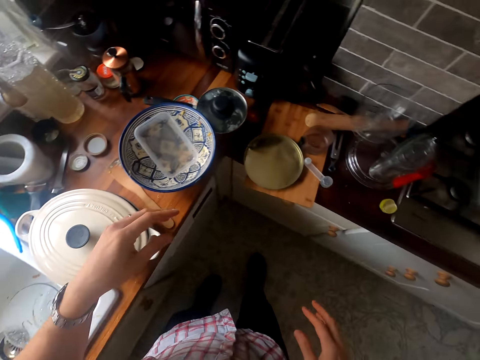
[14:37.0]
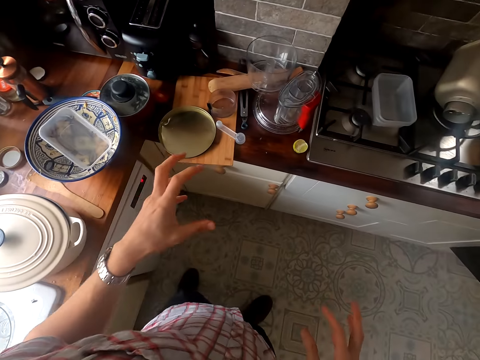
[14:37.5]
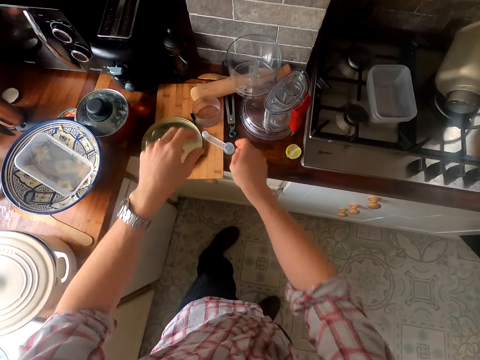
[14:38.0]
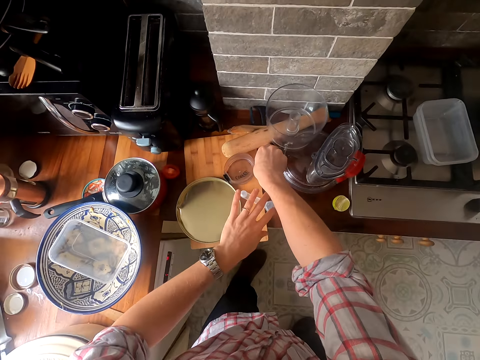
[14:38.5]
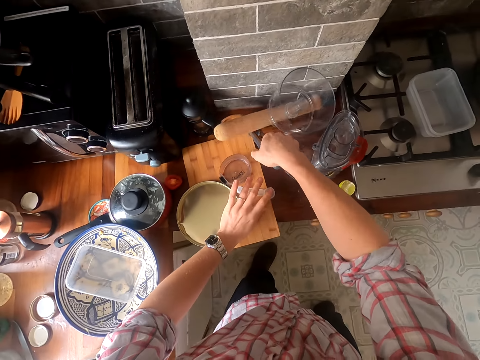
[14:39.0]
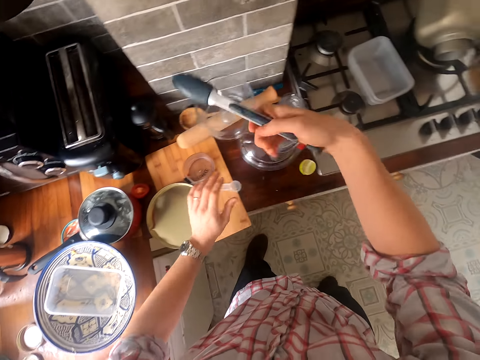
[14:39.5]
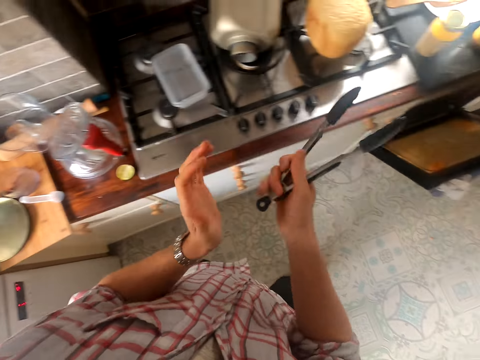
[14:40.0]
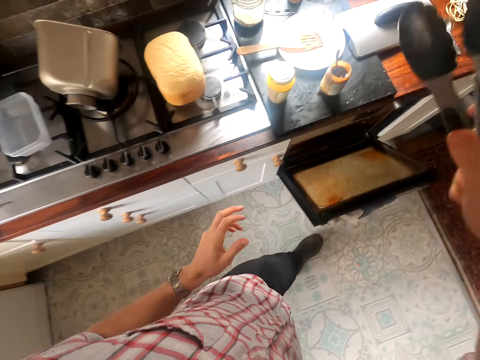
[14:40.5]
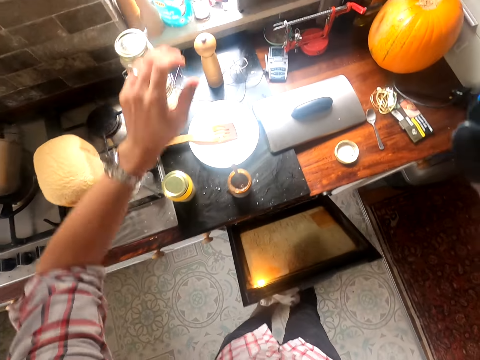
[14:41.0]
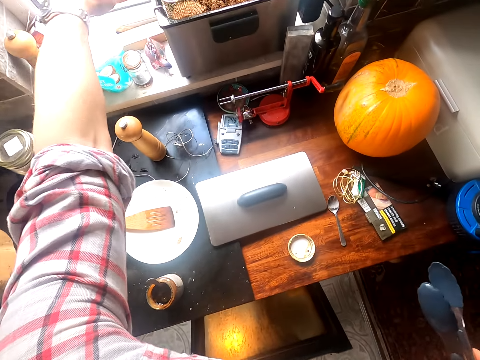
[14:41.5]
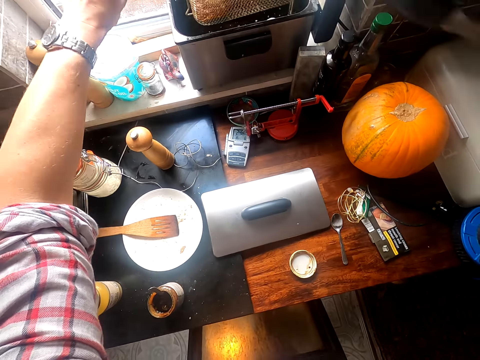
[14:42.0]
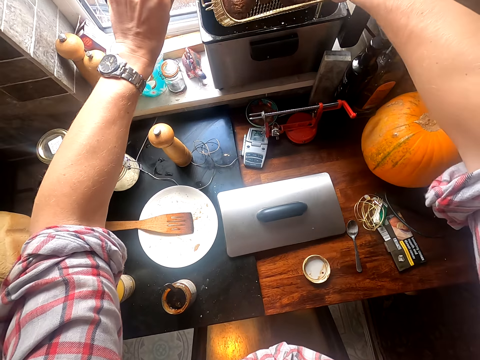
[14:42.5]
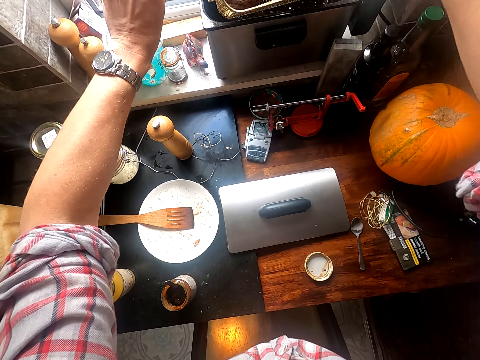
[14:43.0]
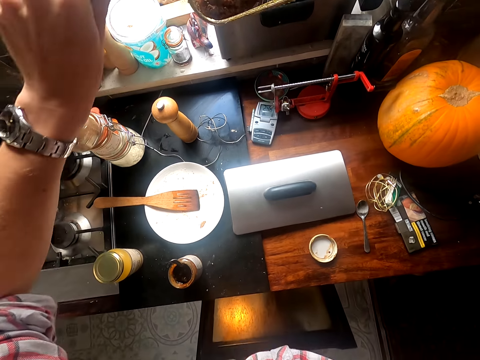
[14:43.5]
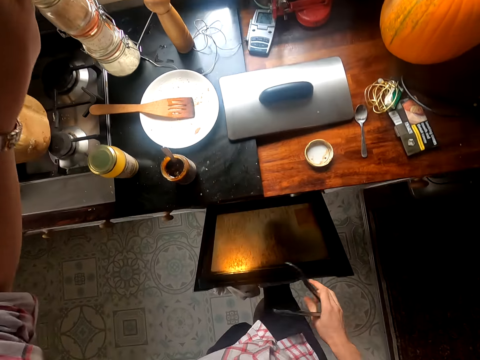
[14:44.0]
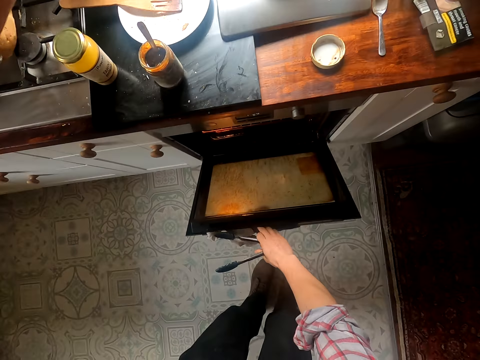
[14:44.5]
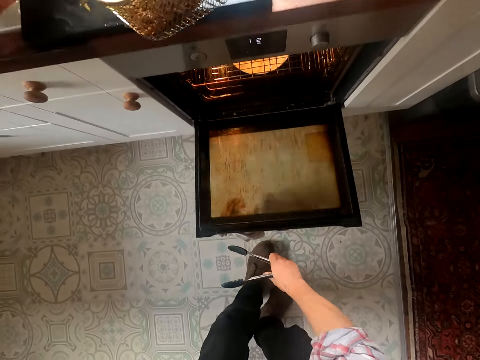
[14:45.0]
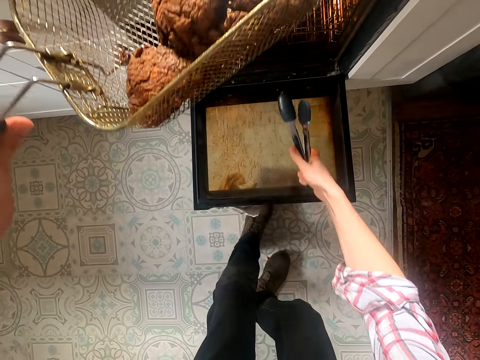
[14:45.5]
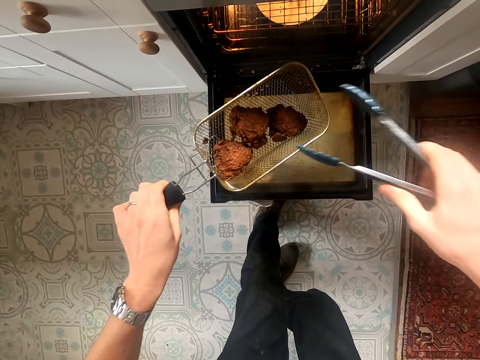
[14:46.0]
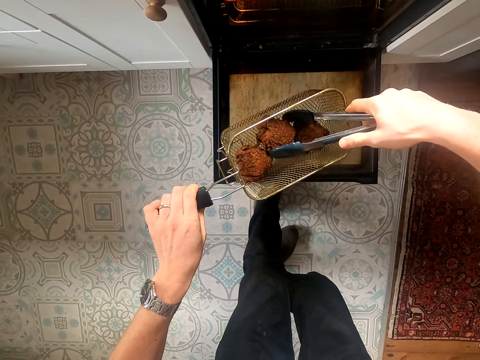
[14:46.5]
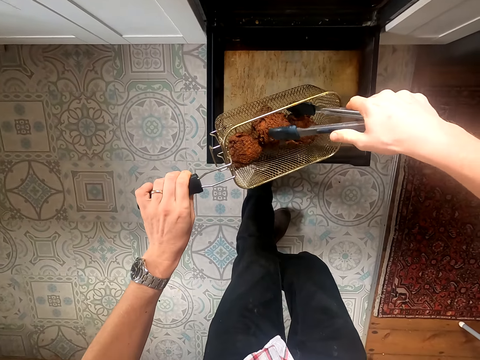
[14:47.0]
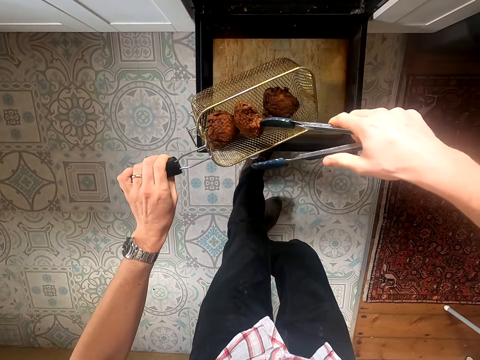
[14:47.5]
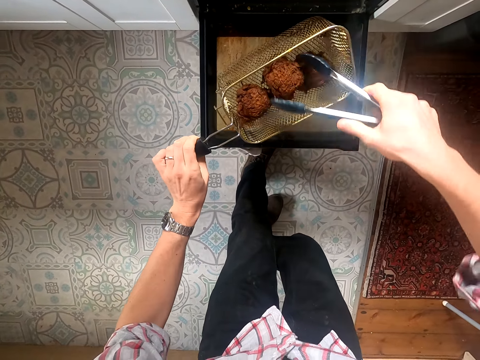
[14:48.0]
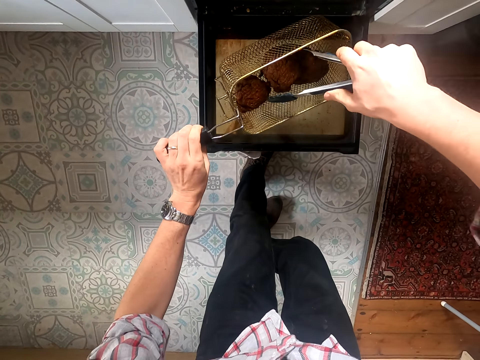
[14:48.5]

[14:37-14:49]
The camera wearer picks up a tong from the counter. They turn the chicken in the frying basket with the tong. They take up the deep fryer. They open the oven. They take the chicken from the frying basket with the tong.

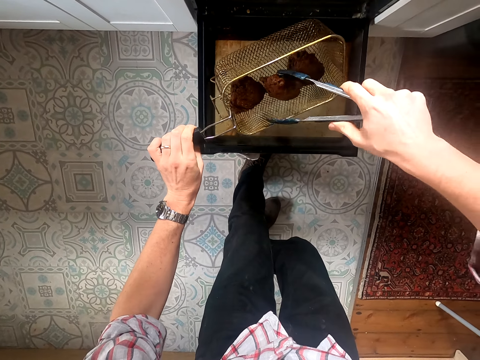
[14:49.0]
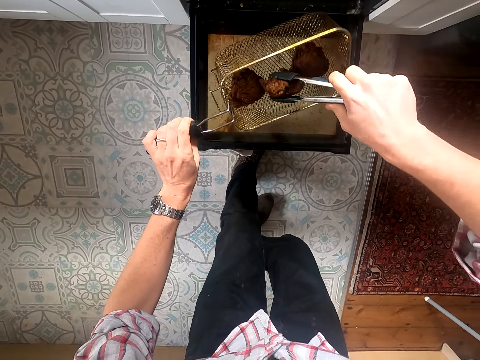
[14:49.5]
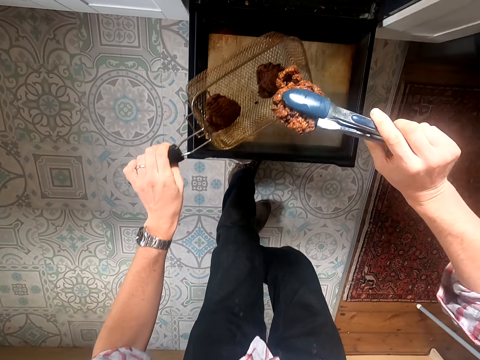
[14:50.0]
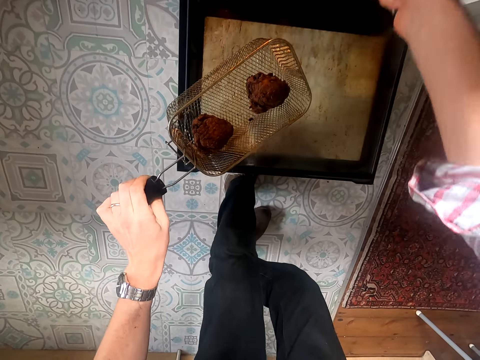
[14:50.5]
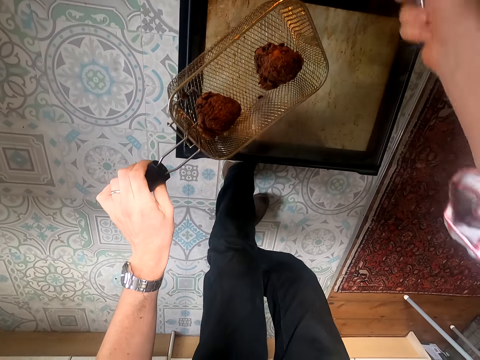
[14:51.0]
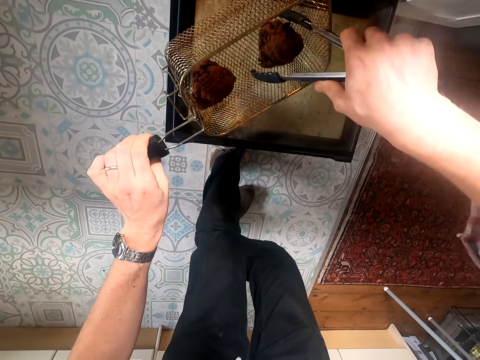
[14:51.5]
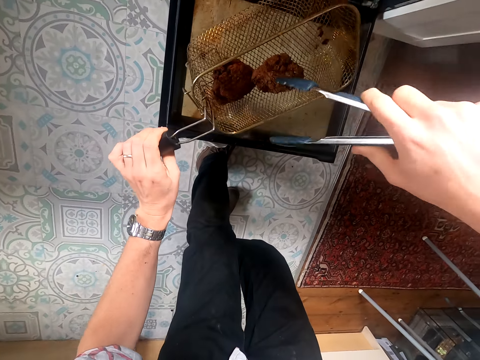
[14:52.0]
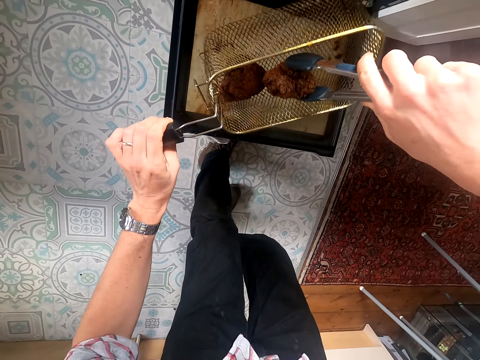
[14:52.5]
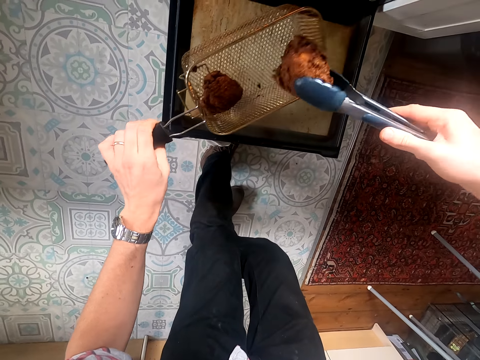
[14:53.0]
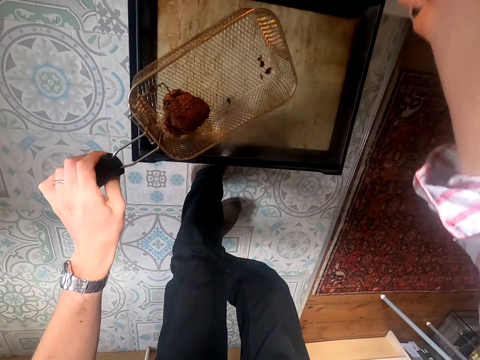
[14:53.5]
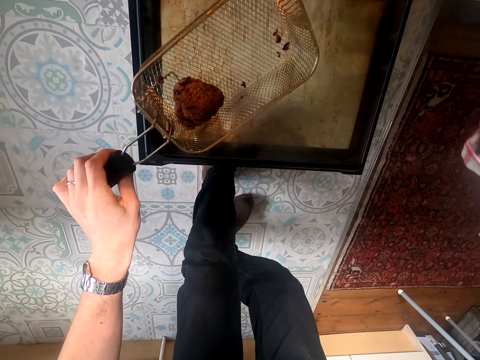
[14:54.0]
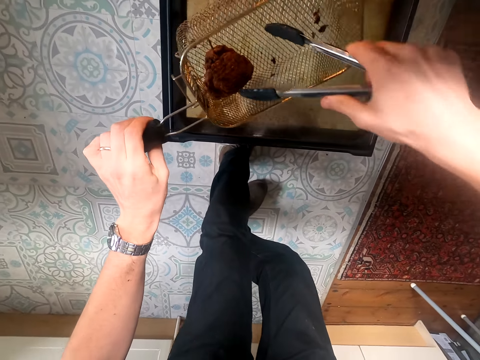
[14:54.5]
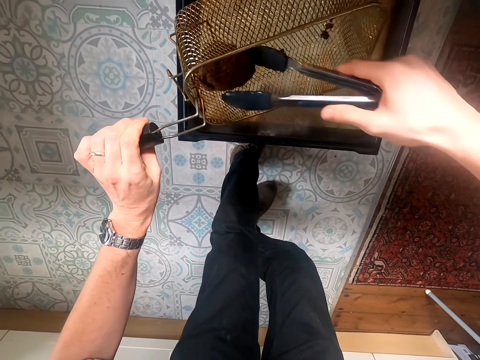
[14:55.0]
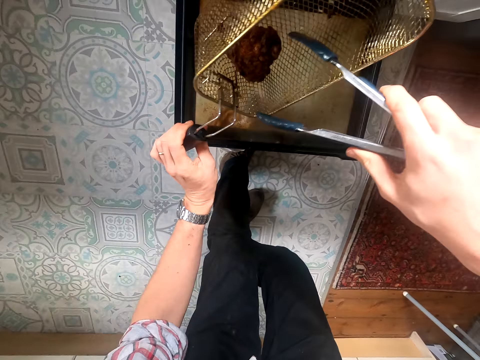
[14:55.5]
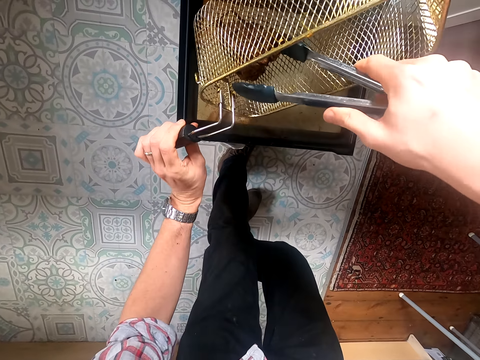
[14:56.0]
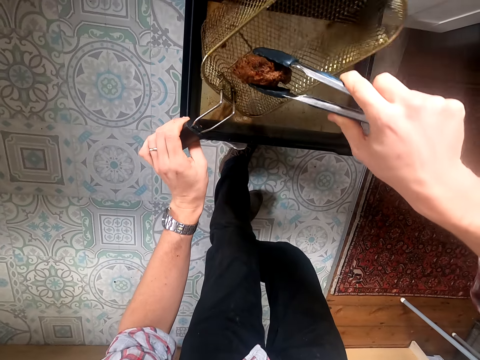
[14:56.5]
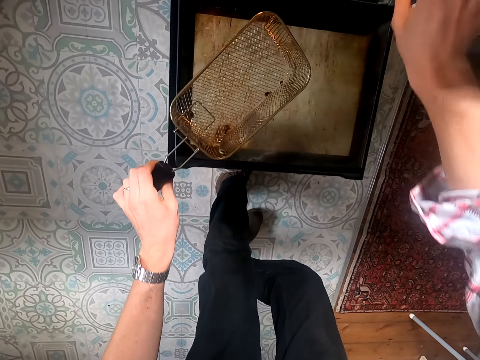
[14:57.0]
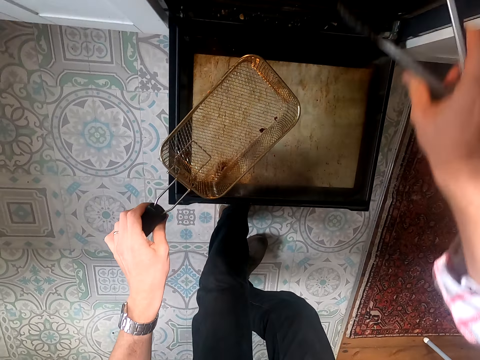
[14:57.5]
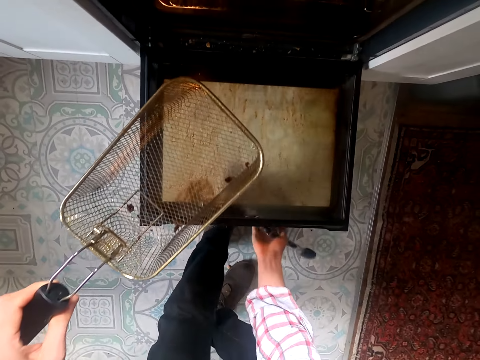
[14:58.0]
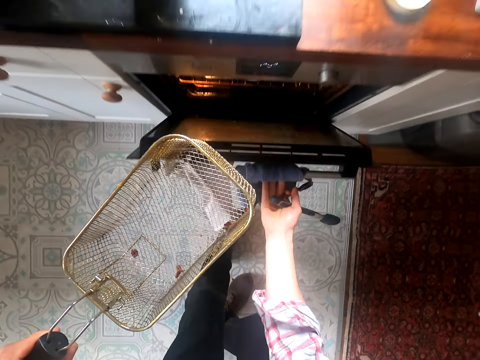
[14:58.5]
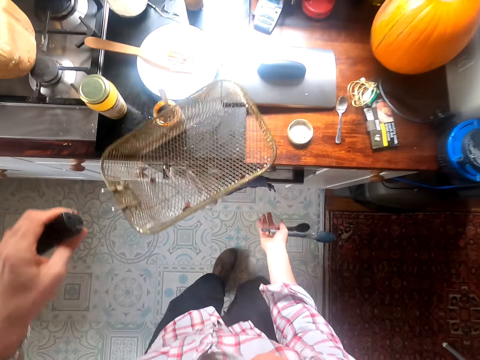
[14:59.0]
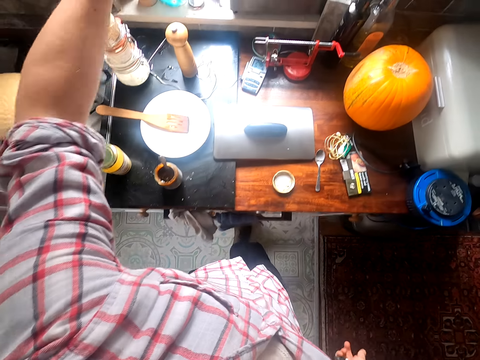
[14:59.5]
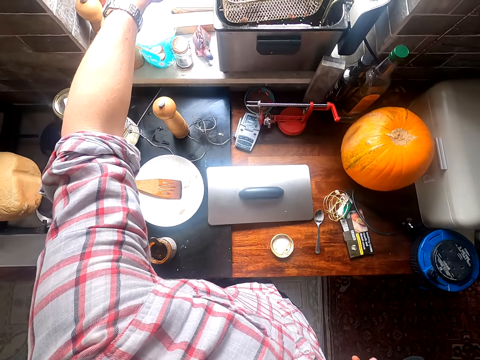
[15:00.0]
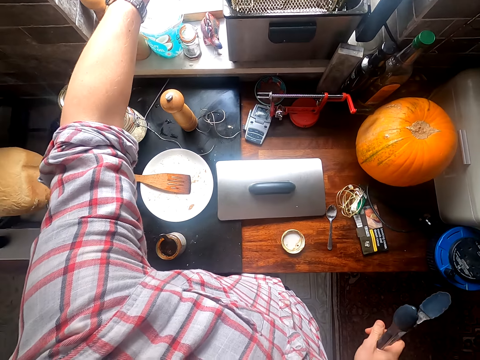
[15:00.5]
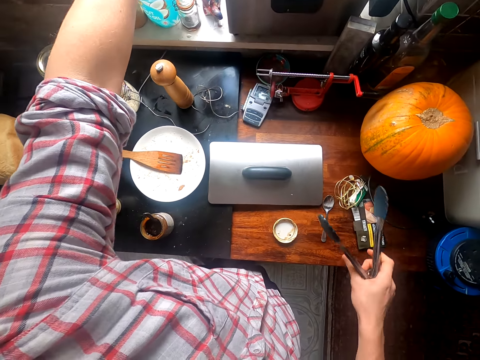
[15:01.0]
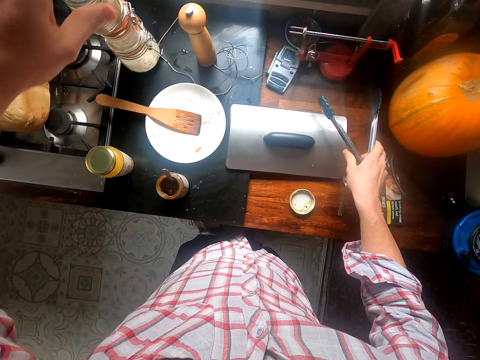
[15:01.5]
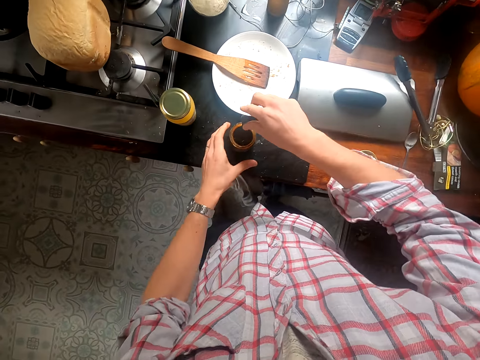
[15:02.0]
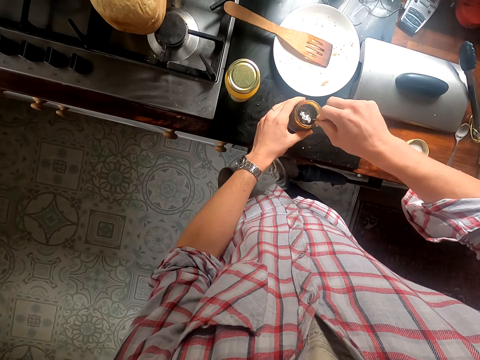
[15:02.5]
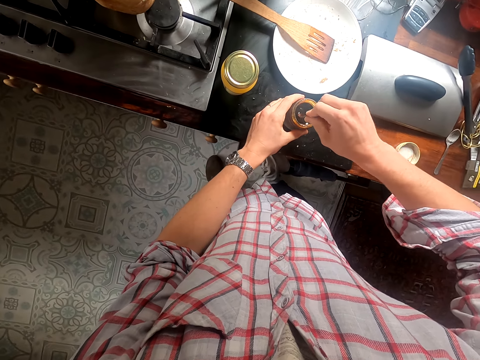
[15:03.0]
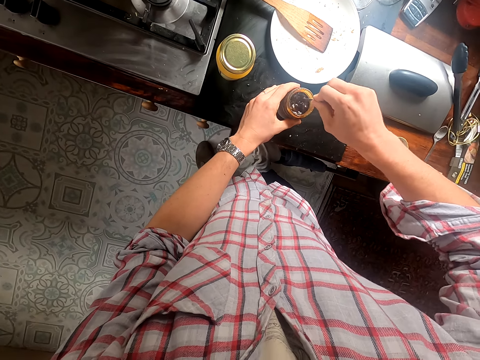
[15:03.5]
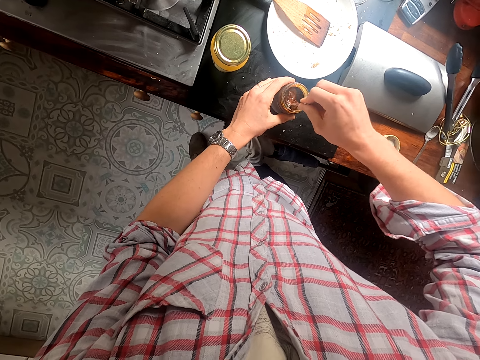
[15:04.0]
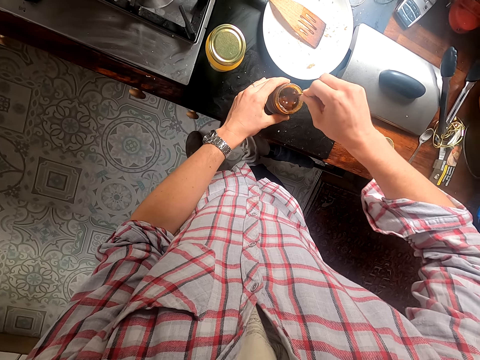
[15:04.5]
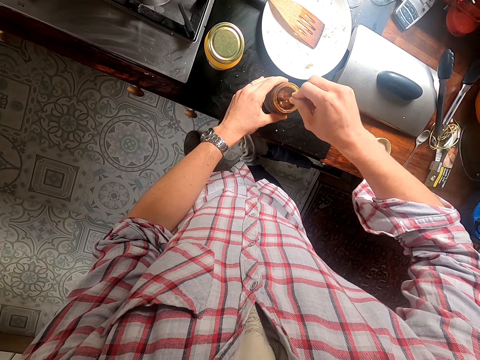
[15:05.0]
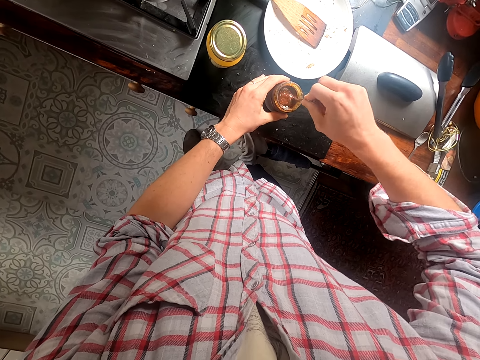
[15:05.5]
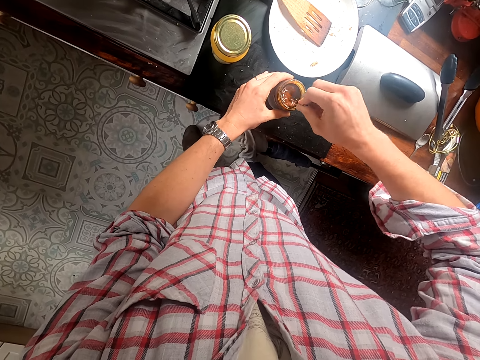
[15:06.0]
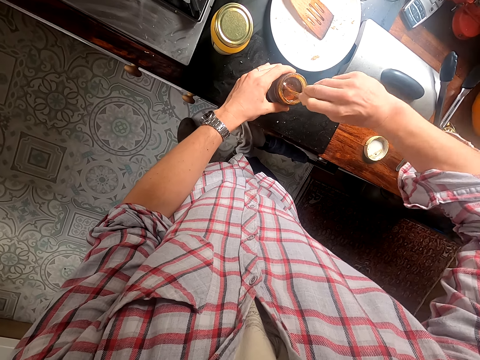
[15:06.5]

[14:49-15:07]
The camera wearer puts the chicken in the oven. They take the chicken from the frying basket with the tong. They put the chicken in the oven. They take the chicken from the frying basket with the tong. They put the chicken in the oven. They close the oven. They return the deep fryer in place. They place the frying basket on the deep fryer. They place the tong on the table. They stir the spice mixture in a container.
